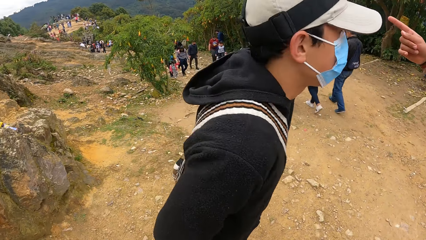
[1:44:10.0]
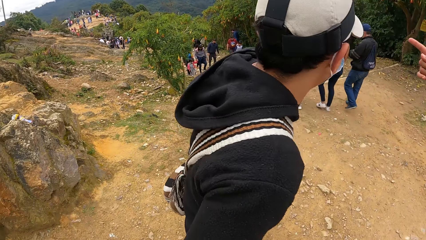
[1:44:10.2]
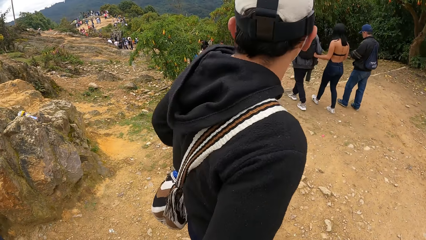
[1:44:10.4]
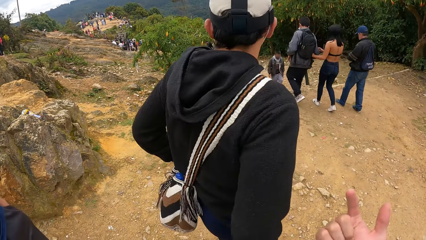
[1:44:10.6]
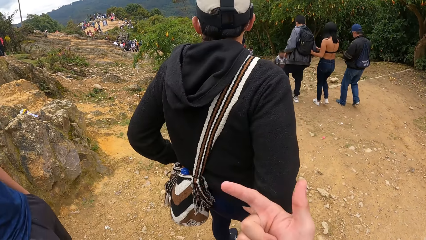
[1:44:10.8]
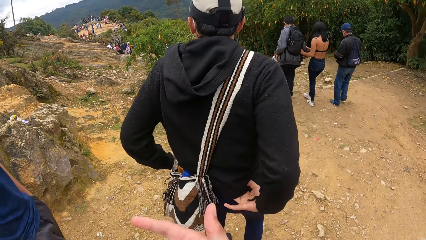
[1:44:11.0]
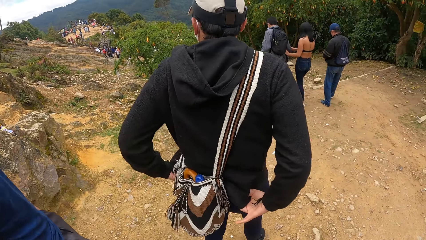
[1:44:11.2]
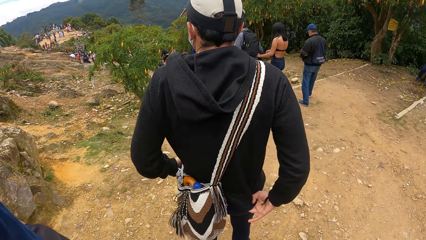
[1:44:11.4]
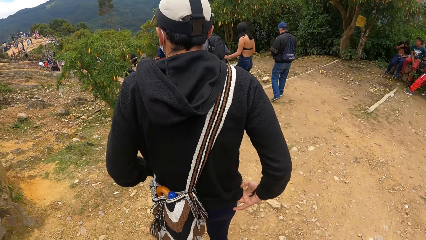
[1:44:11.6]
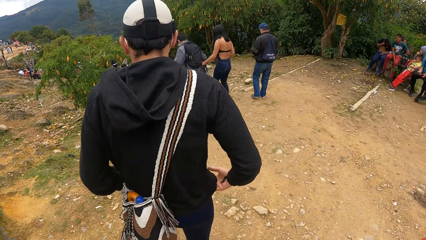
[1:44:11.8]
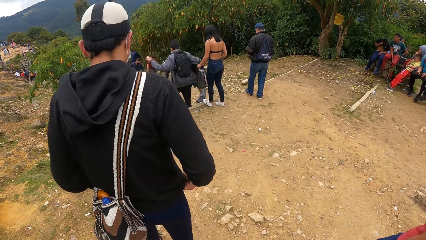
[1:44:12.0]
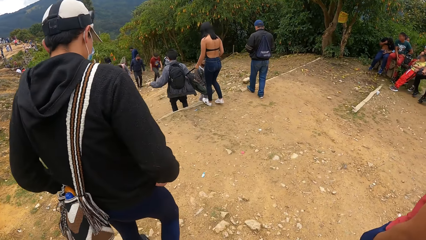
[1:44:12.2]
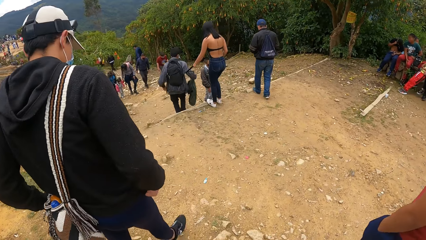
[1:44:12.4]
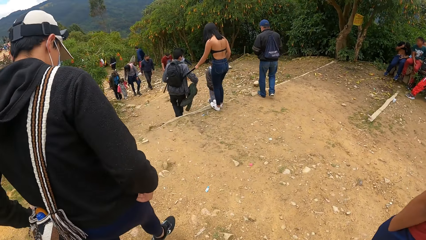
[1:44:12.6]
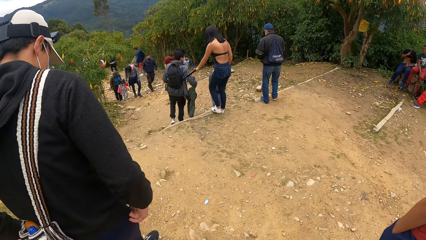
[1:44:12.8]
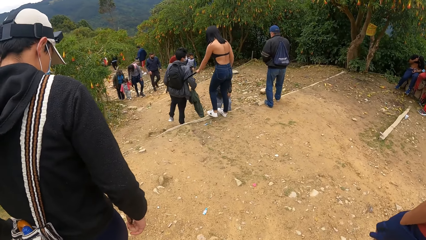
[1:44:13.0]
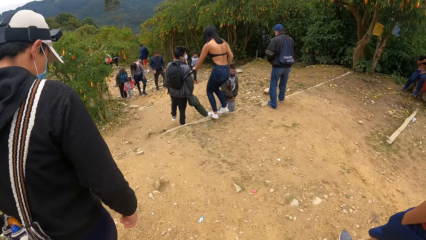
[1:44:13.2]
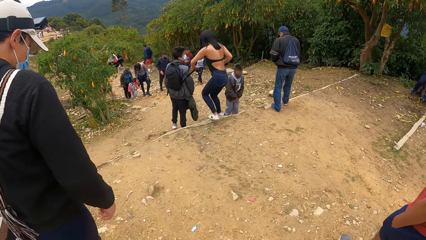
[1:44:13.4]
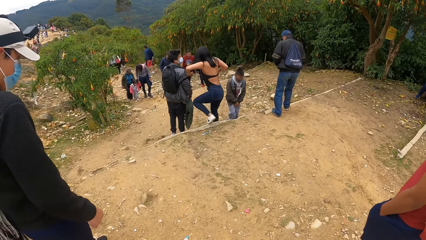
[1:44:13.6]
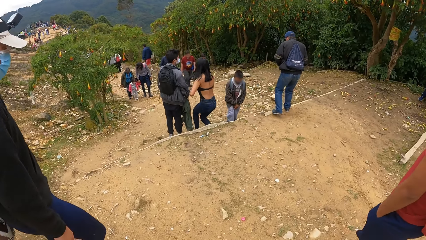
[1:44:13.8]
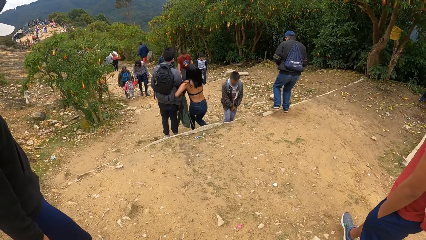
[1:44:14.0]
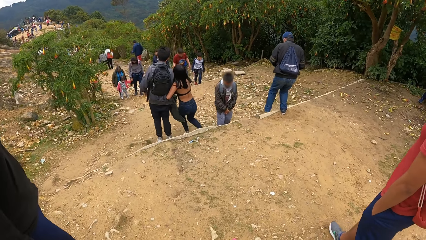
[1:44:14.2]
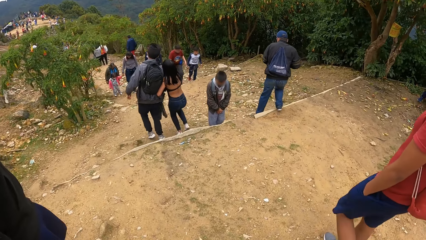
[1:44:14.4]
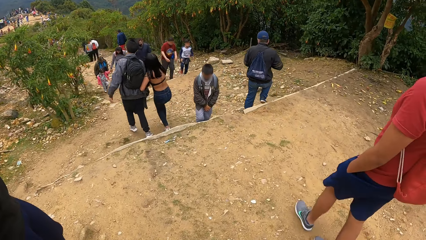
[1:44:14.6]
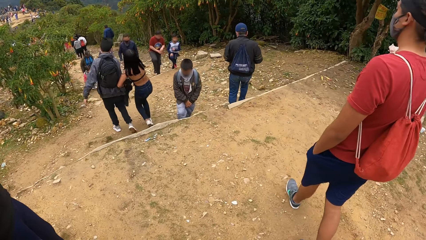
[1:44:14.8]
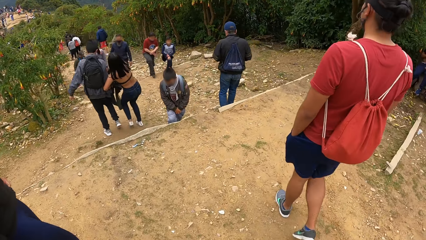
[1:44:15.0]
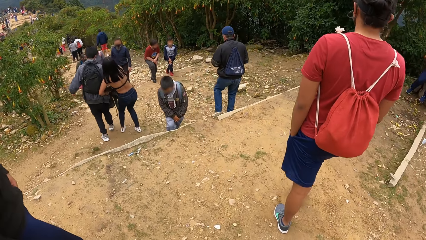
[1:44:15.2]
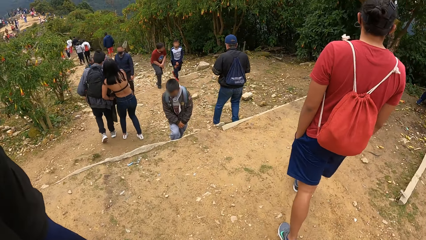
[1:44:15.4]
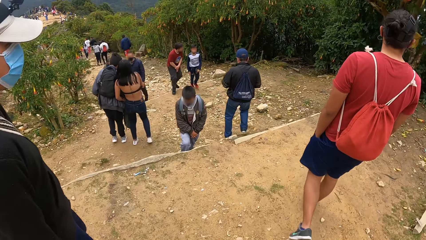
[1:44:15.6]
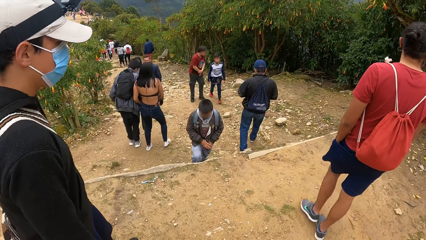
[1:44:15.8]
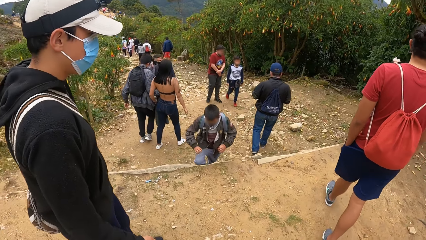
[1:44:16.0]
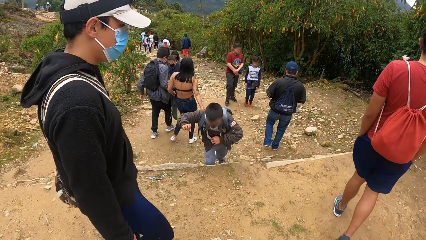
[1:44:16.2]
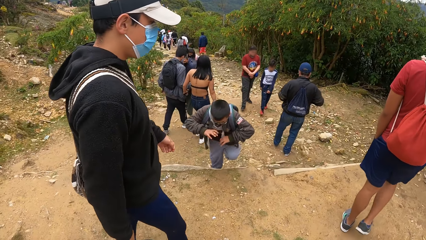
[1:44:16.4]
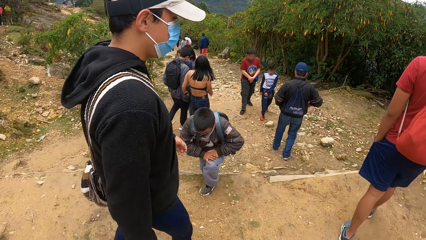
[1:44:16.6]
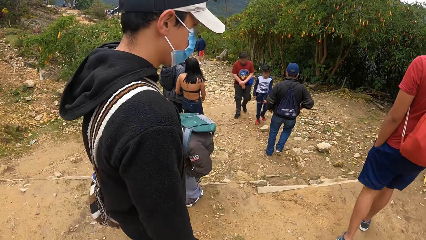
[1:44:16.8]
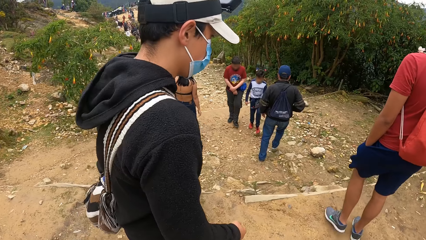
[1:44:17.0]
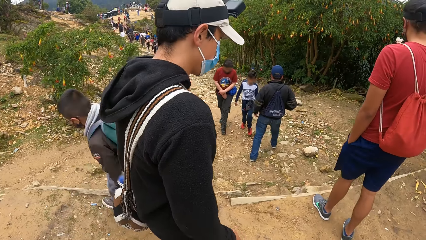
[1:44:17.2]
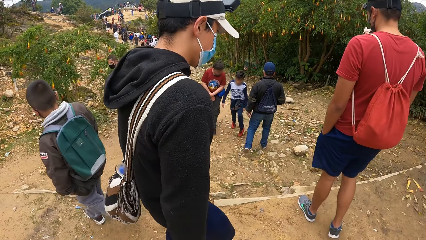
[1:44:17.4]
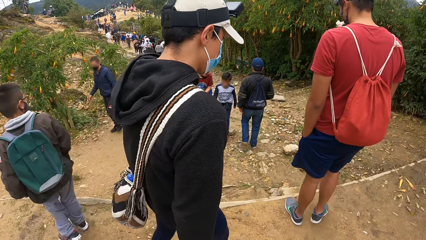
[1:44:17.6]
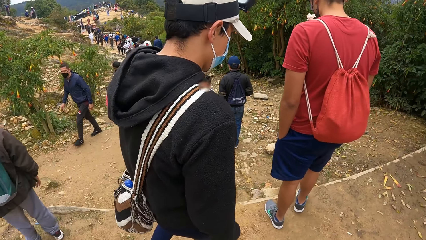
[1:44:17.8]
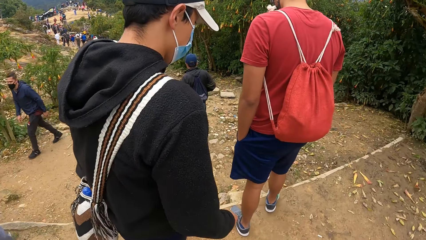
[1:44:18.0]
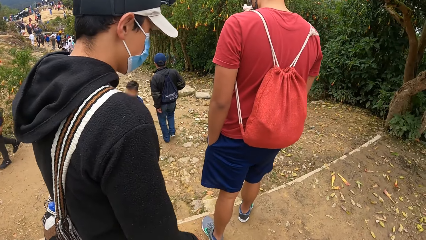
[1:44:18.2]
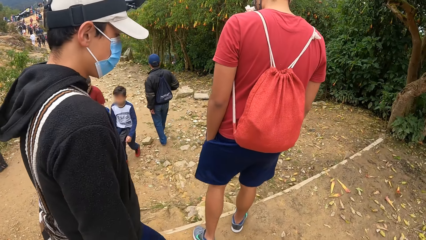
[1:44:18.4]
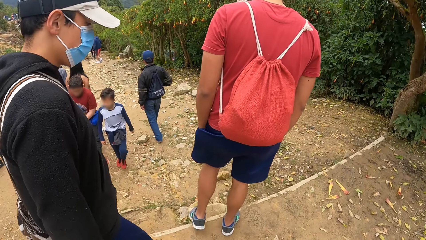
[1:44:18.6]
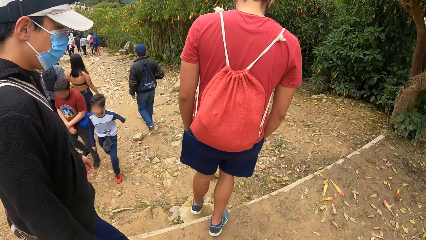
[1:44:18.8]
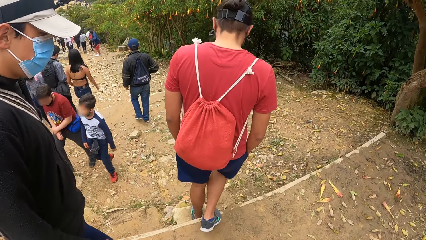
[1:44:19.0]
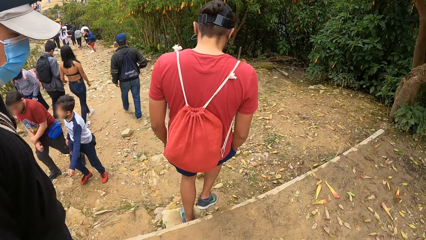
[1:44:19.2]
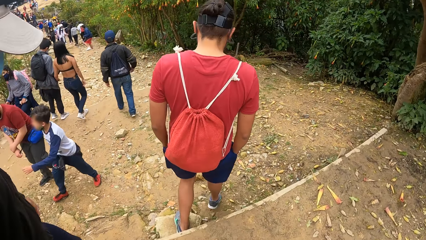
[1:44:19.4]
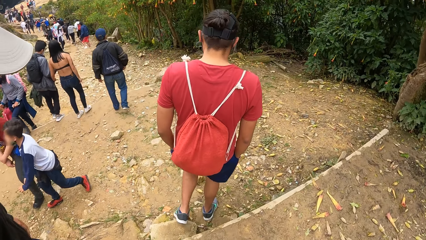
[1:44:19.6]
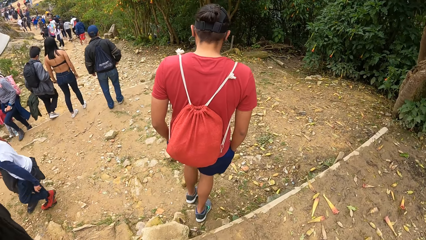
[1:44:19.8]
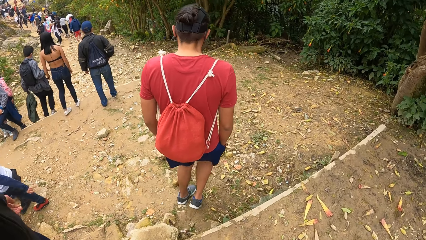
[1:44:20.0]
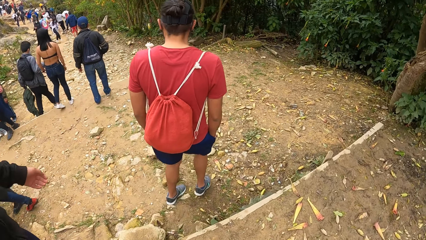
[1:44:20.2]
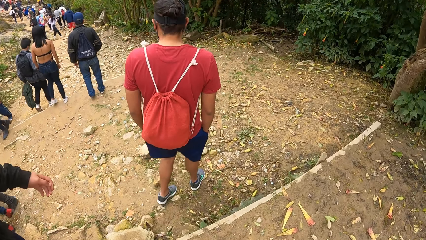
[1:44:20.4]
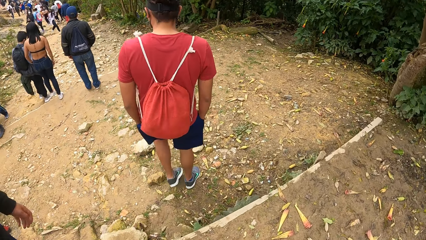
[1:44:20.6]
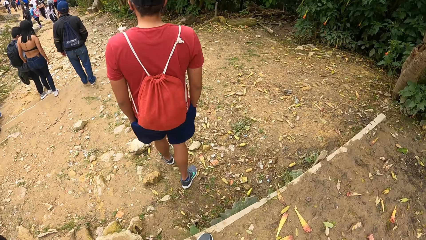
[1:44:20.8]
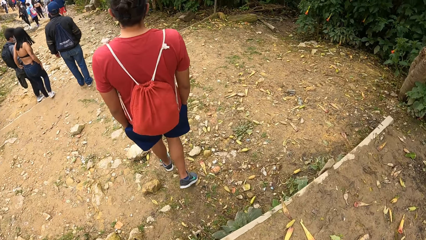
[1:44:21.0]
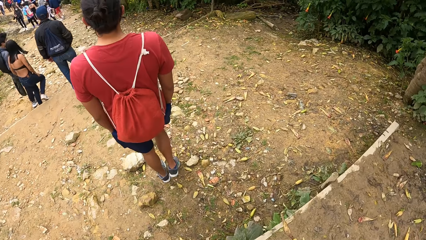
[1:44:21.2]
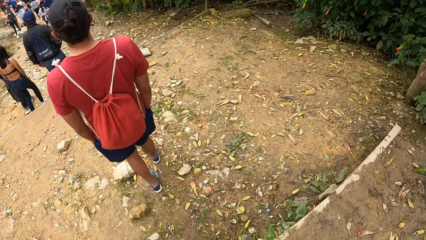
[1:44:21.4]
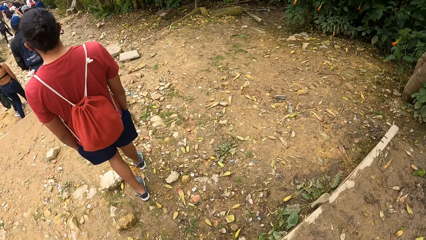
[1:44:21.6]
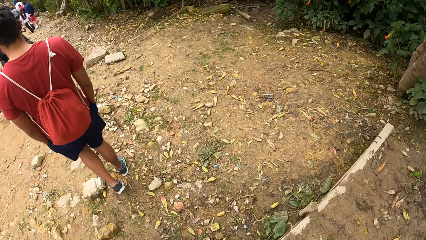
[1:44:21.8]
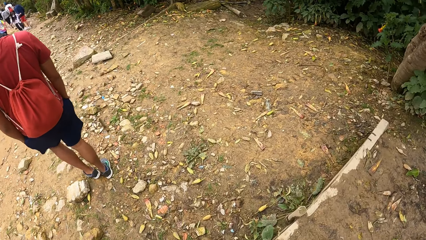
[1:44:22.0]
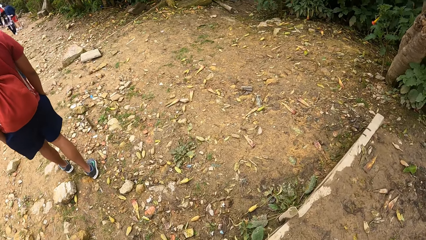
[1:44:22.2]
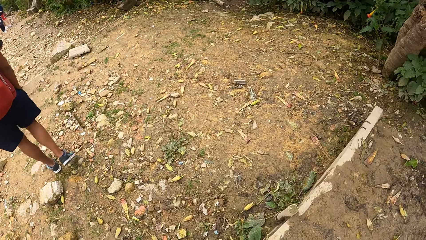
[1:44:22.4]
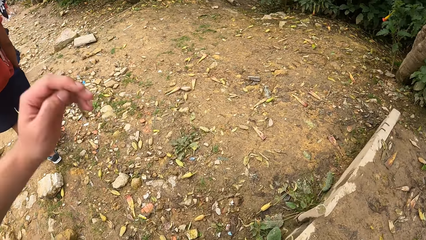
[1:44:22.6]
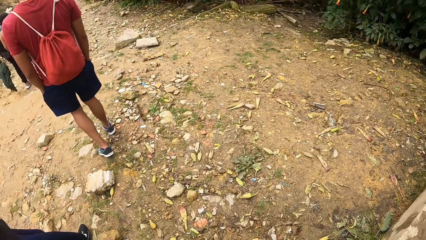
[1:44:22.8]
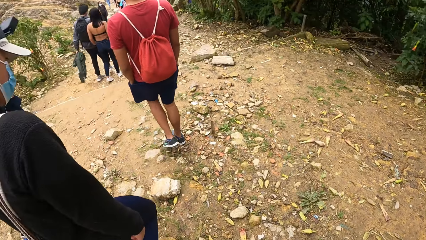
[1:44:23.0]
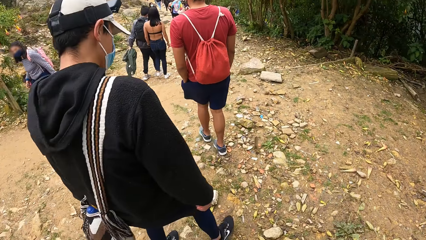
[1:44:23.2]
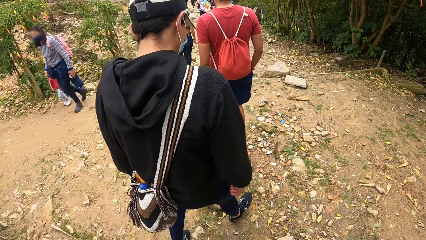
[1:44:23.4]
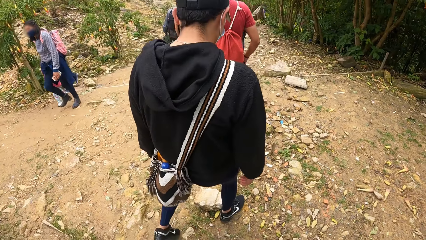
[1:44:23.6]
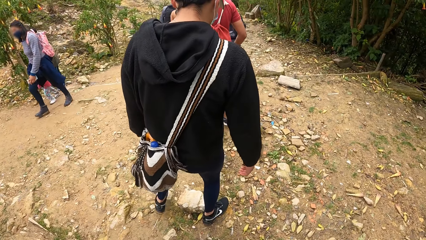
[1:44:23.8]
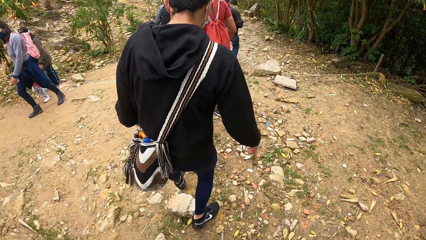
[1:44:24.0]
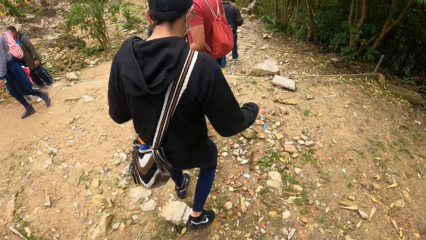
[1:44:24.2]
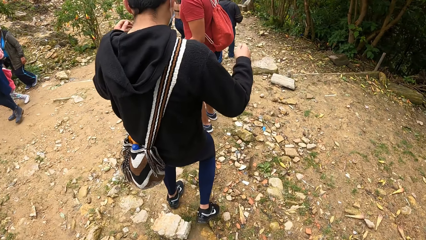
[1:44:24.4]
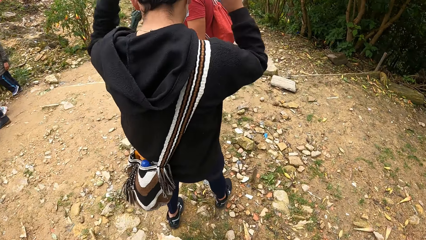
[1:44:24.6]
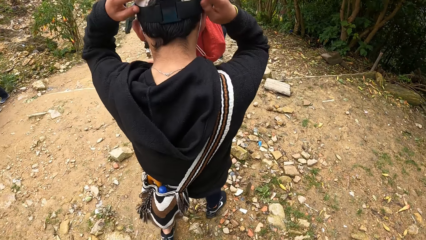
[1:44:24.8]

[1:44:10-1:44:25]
A man adjusts his cardigan with both hands. The camera wearer, another man, the first man and a third man walk through a path down the hills.
